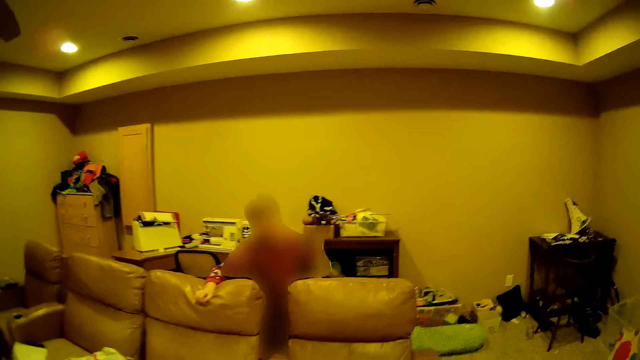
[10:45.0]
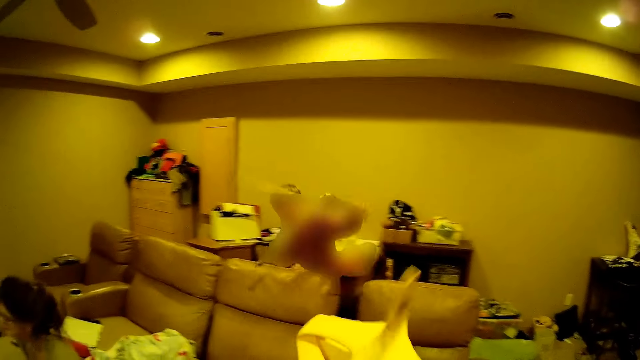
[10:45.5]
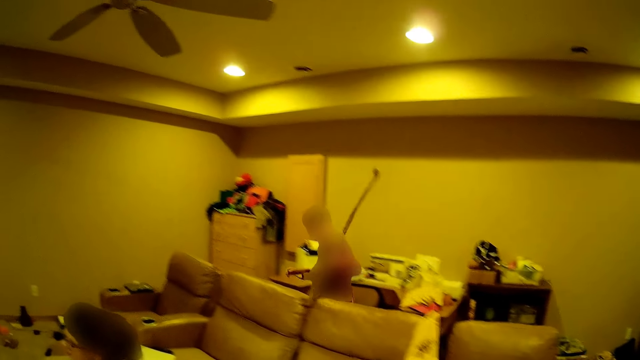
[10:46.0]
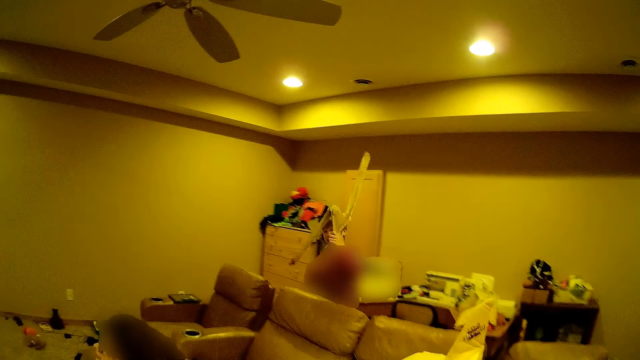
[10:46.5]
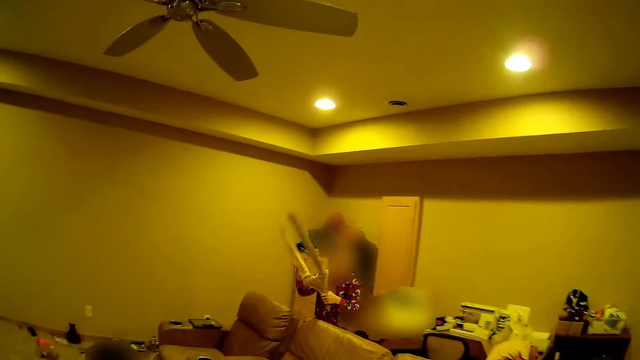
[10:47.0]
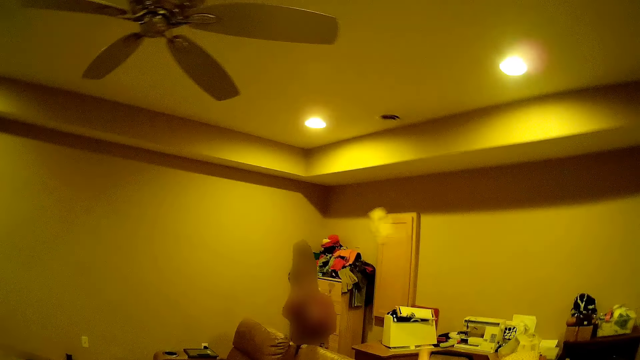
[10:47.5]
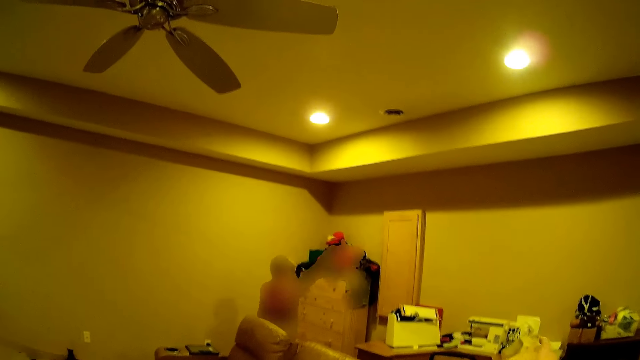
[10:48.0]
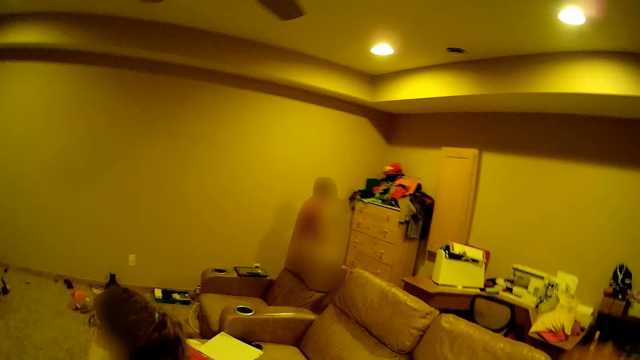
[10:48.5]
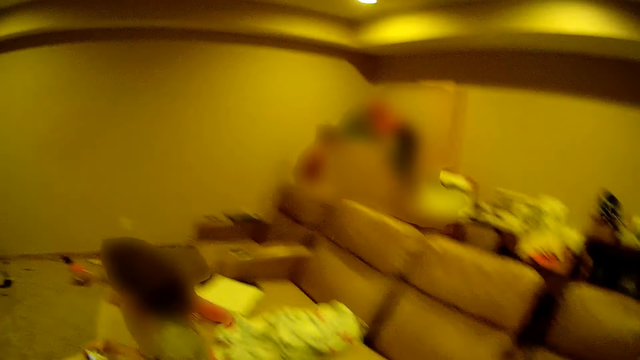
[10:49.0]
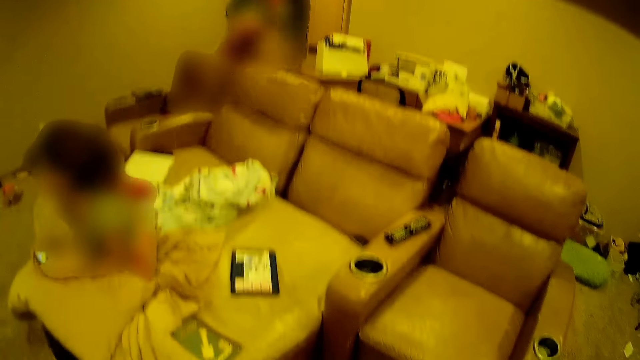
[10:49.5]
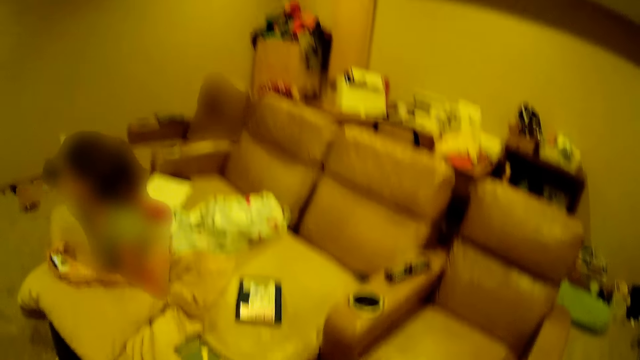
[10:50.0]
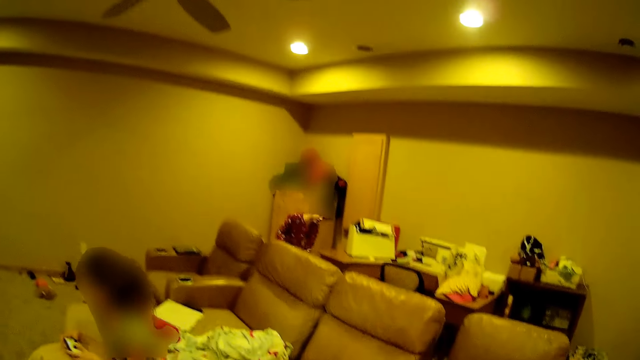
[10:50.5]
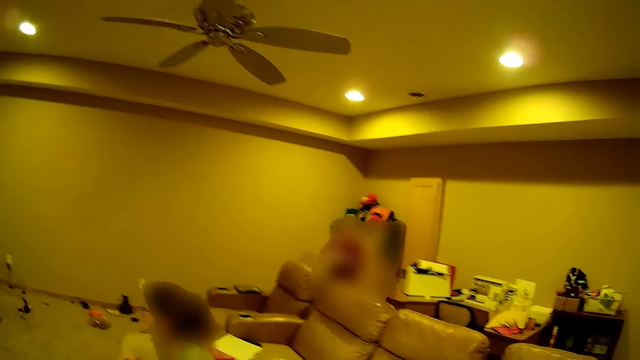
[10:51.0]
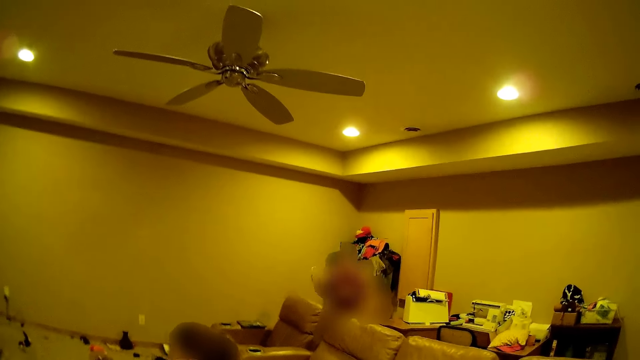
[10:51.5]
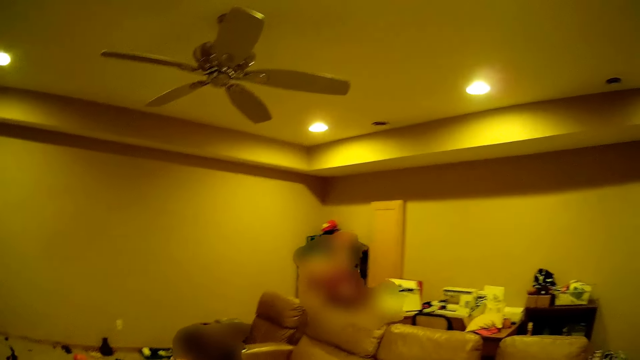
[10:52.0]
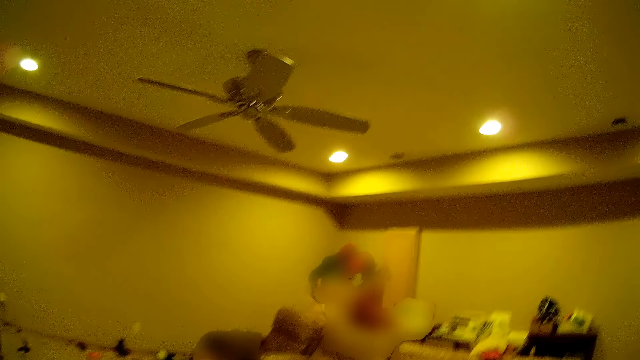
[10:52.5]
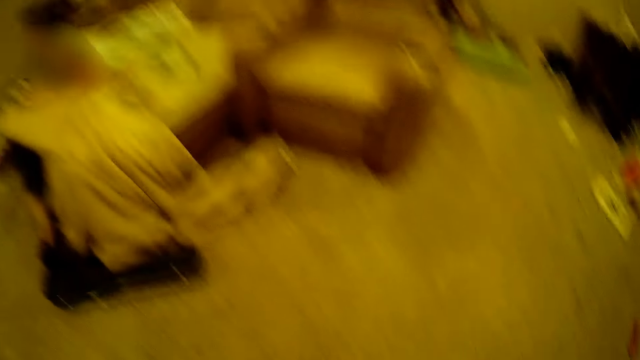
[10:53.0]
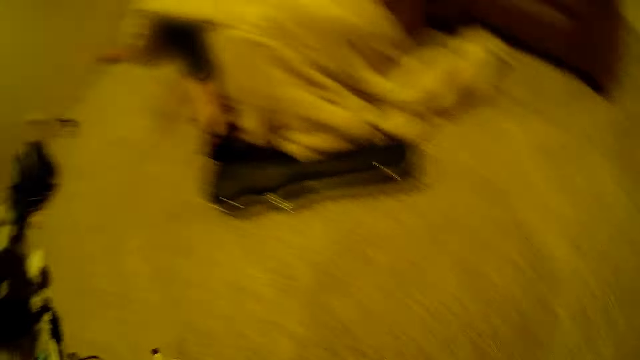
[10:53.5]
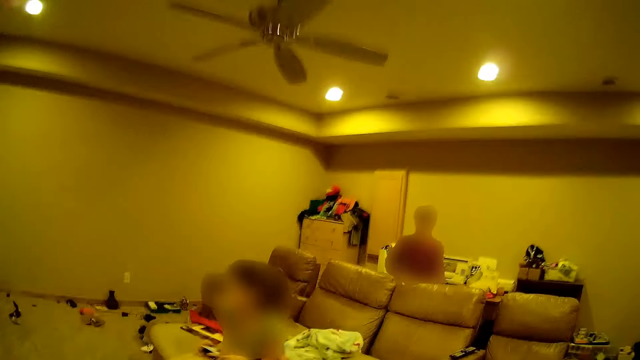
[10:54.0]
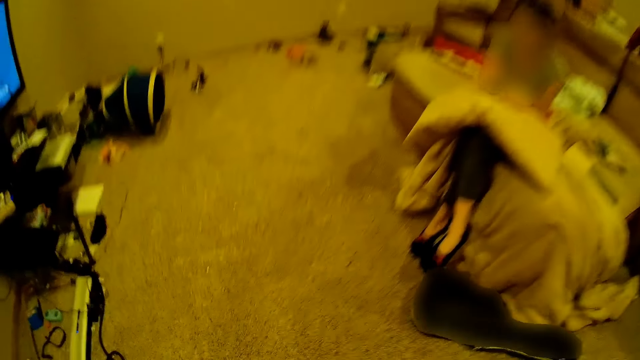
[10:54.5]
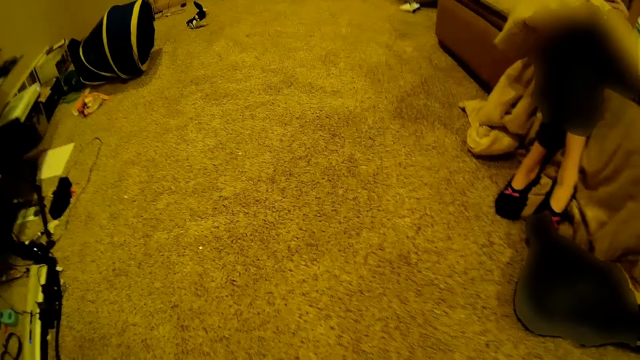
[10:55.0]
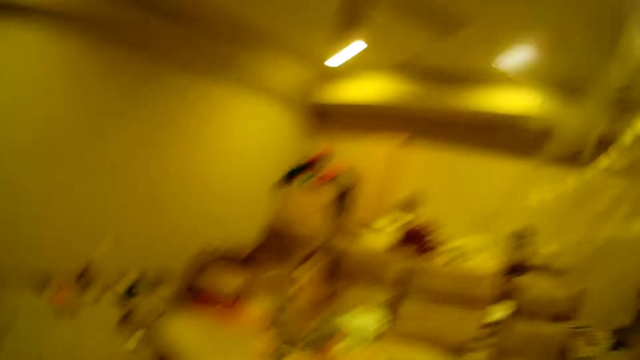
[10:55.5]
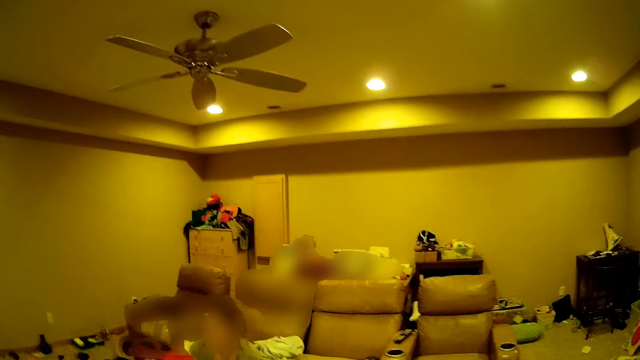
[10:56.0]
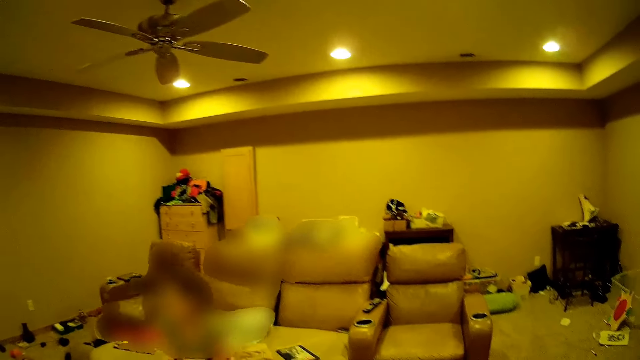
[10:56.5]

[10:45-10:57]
The camera wearer holds a toy plane. A boy walks away from the camera wearer. The camera wearer throws the toy plane behind the boy. The boy picks up a toy. The boy throws the toy plane at the camera wearer. The camera wearer walks around the house.

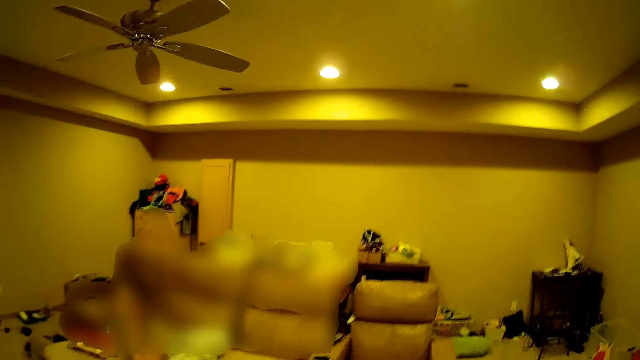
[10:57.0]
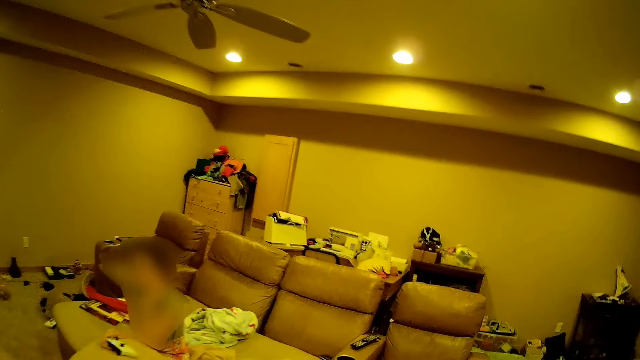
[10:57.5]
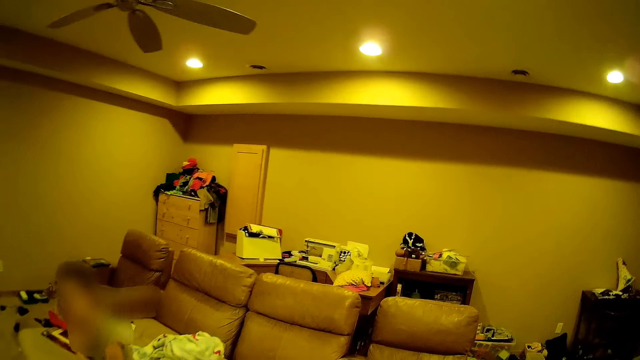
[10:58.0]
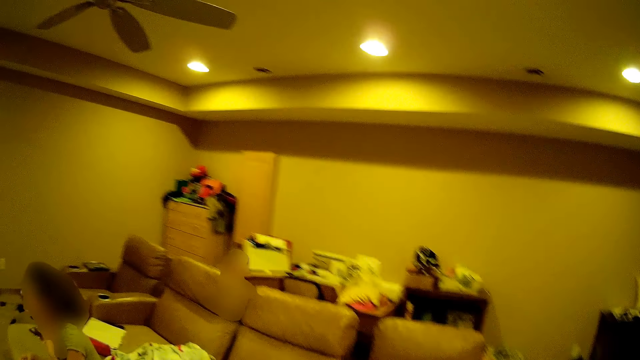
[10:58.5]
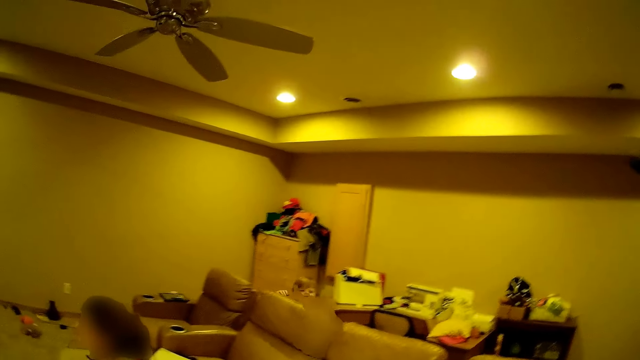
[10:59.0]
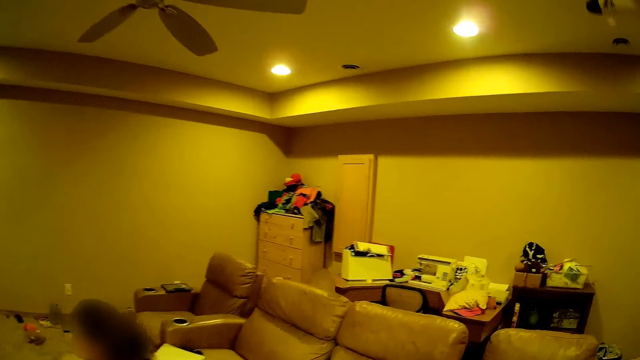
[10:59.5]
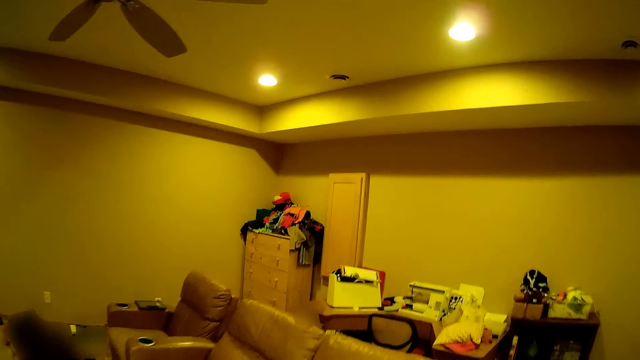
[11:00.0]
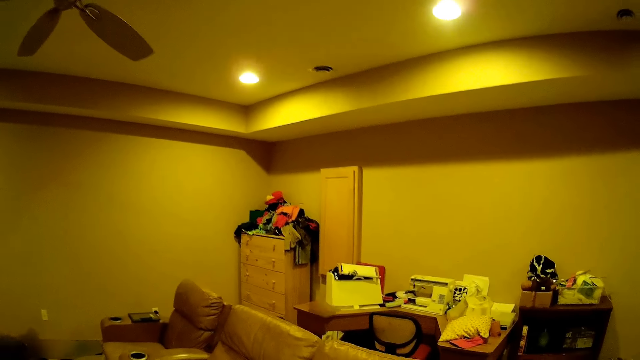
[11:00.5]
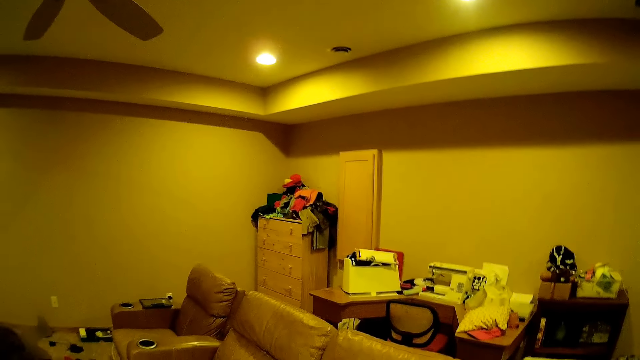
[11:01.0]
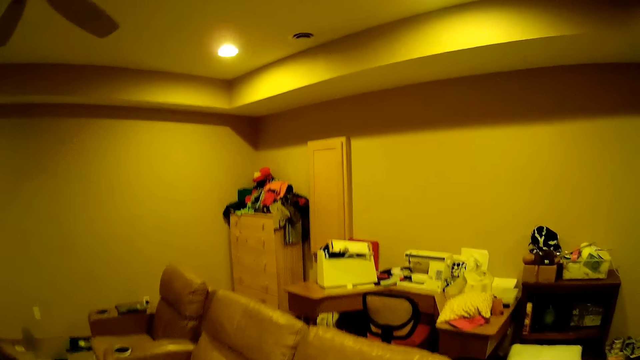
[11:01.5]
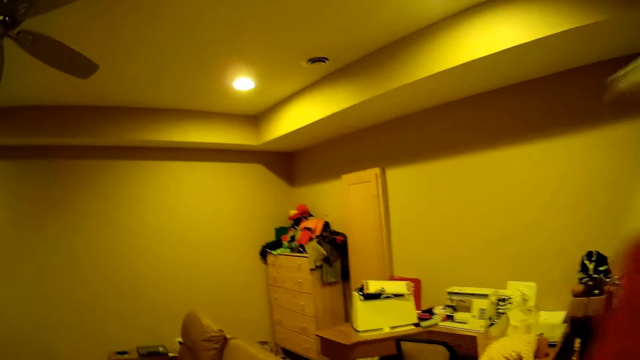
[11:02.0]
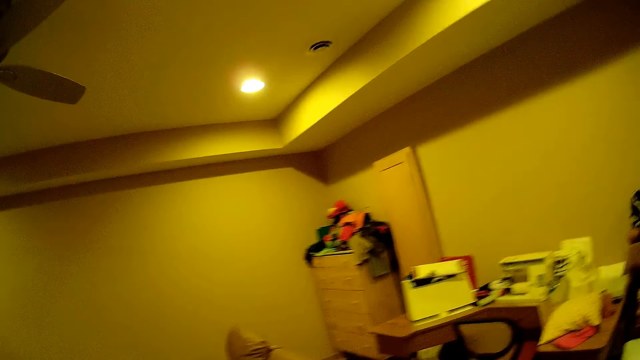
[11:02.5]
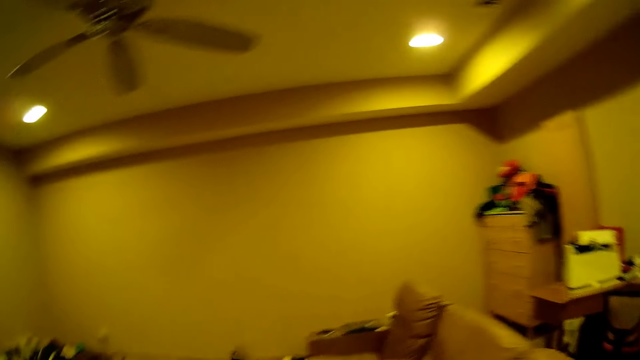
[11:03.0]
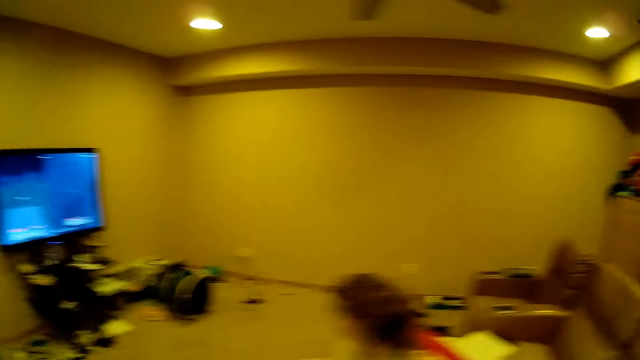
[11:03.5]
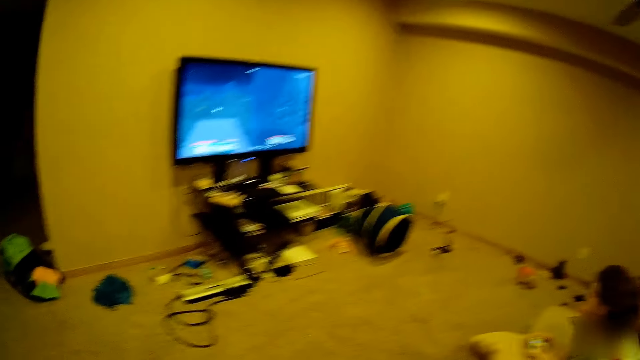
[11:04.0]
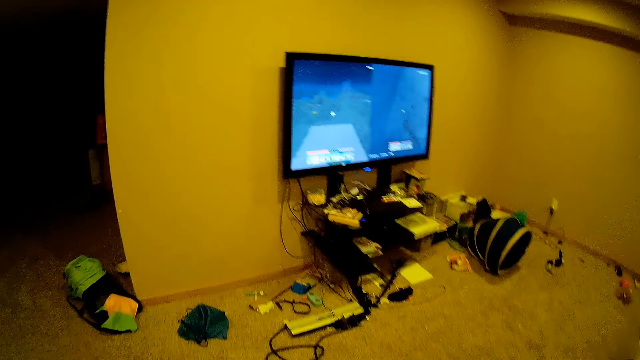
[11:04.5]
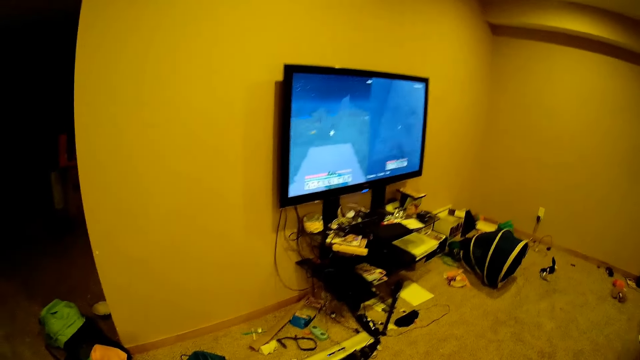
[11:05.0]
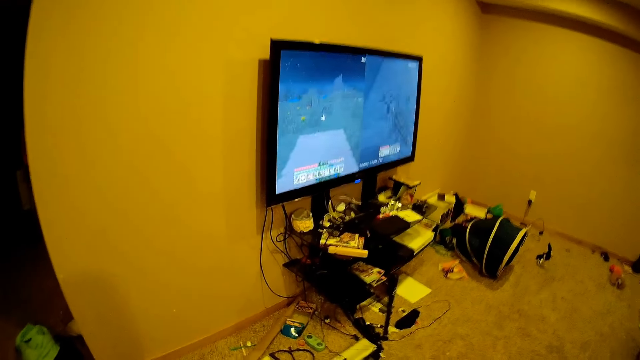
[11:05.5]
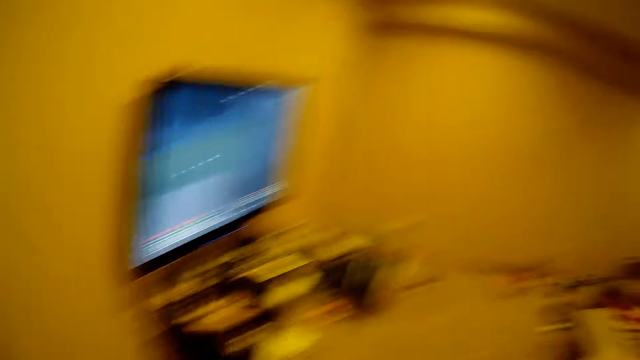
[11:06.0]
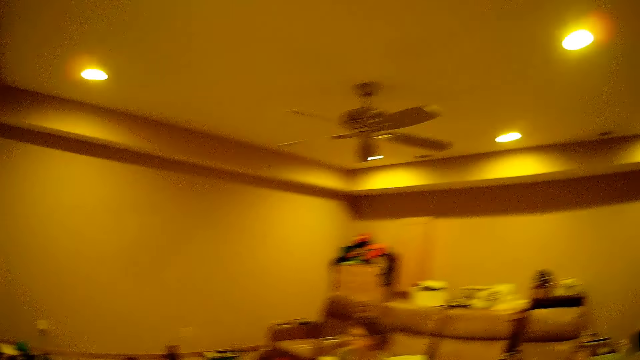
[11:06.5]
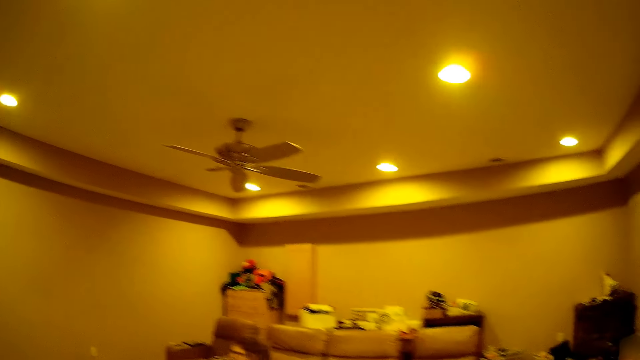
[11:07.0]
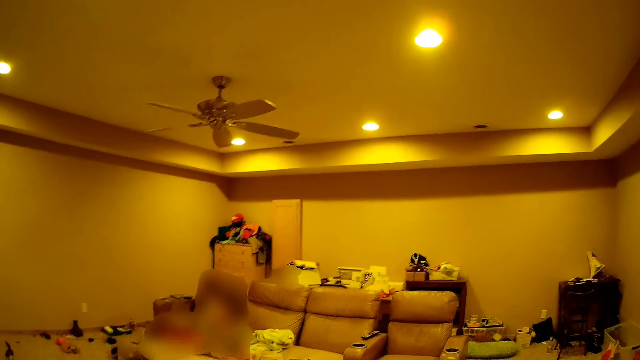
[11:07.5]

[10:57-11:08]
The camera wearer holds a toy plane. They throw the toy plane at a person across the house. They walk around the house.
